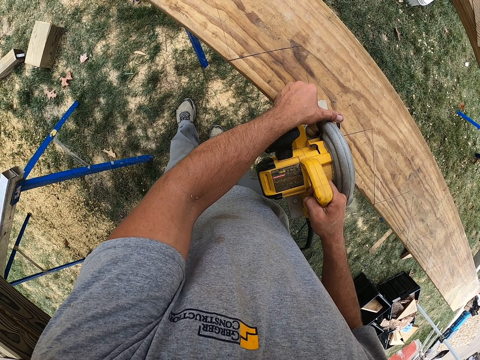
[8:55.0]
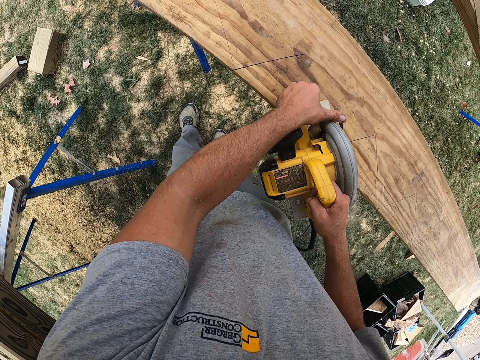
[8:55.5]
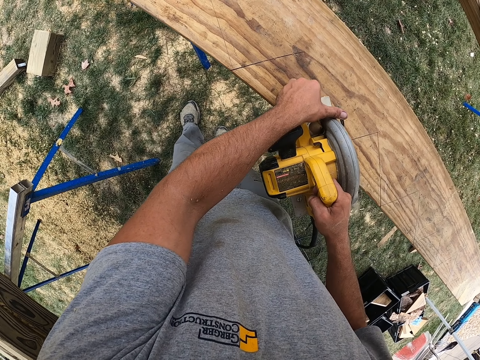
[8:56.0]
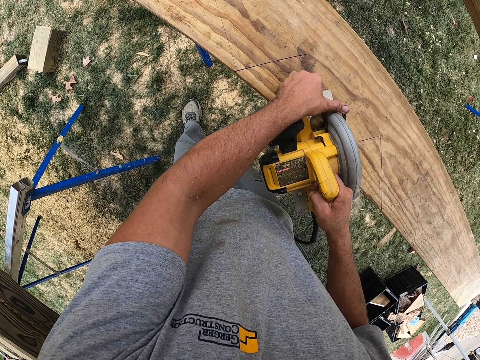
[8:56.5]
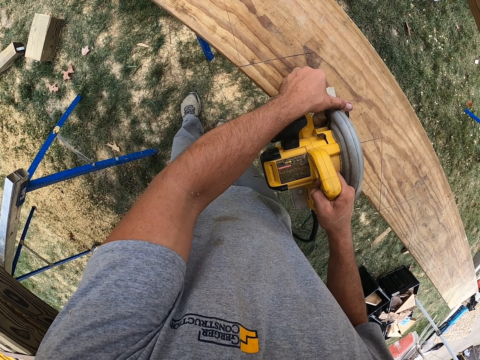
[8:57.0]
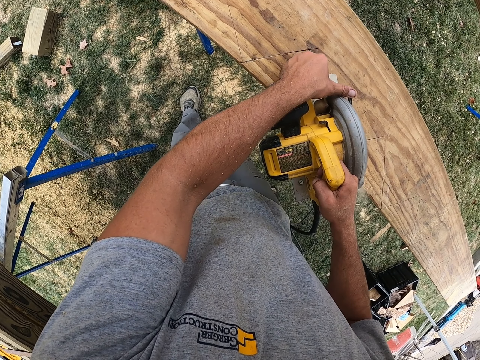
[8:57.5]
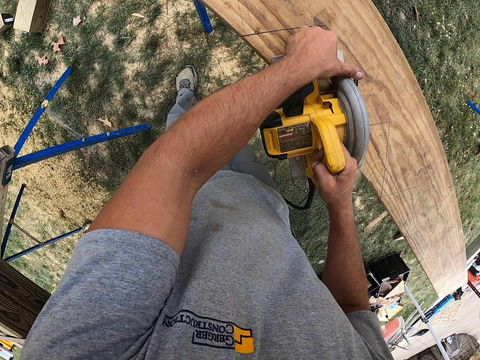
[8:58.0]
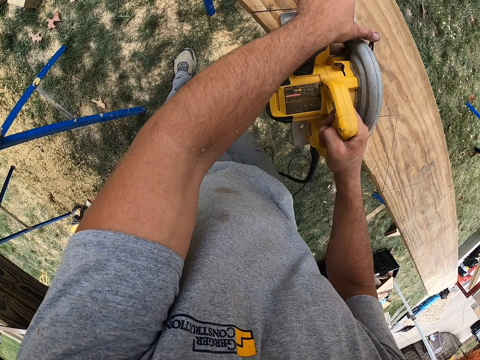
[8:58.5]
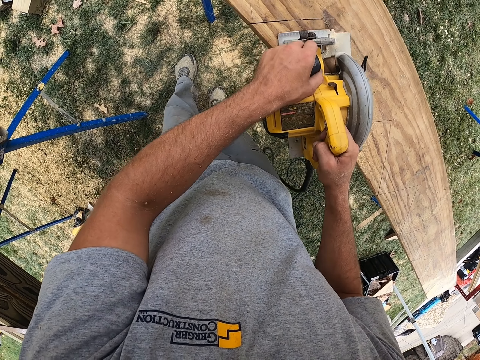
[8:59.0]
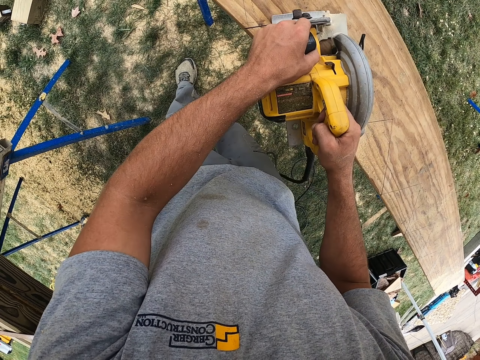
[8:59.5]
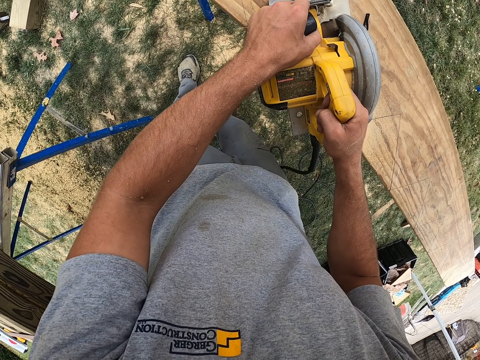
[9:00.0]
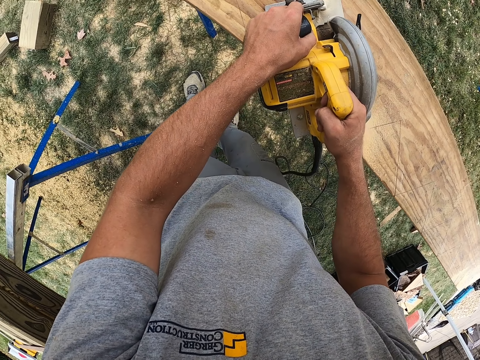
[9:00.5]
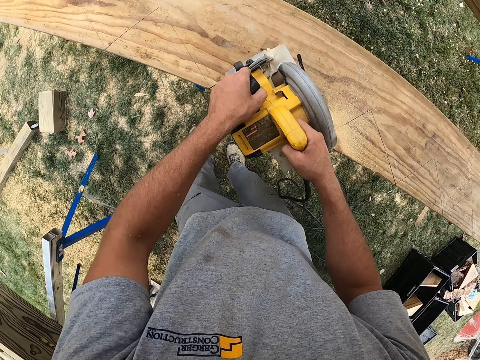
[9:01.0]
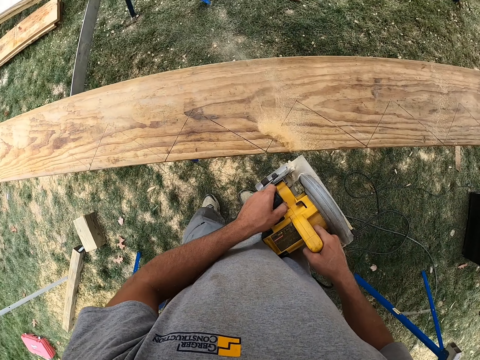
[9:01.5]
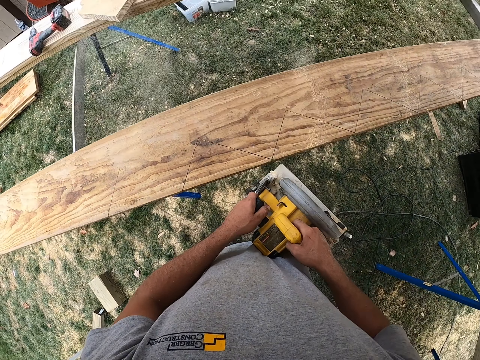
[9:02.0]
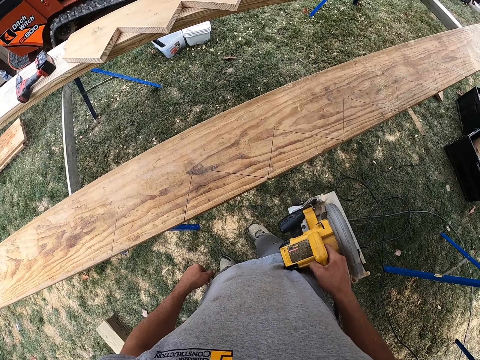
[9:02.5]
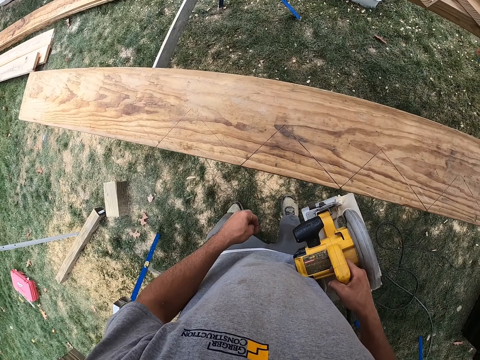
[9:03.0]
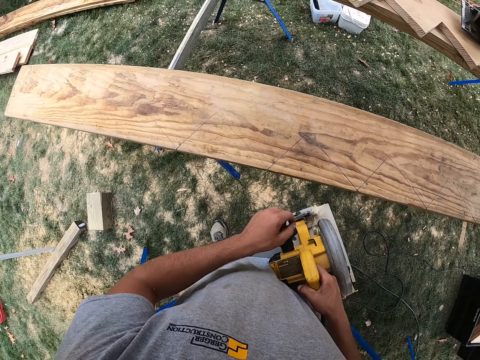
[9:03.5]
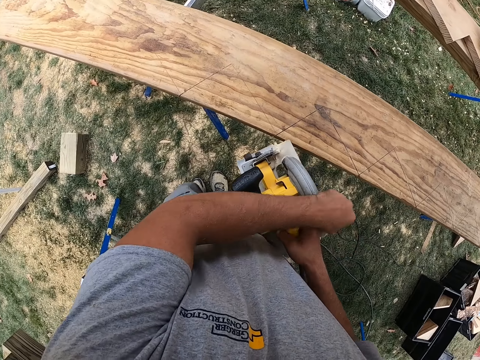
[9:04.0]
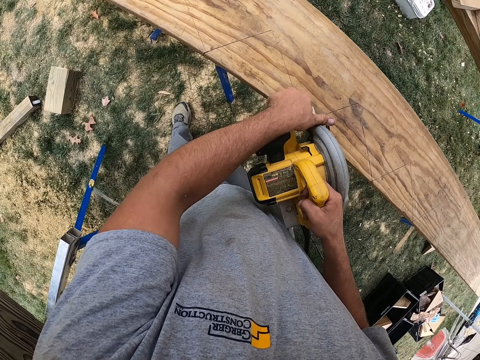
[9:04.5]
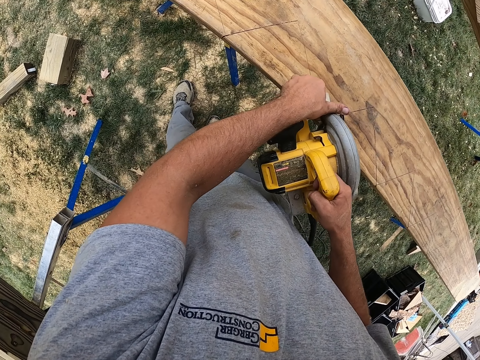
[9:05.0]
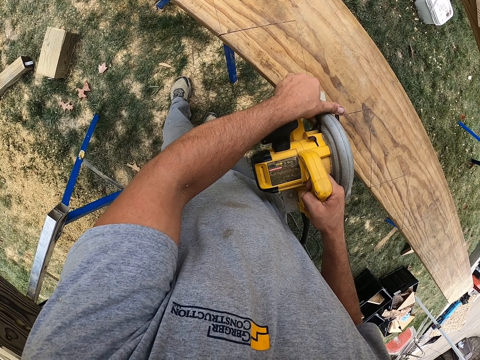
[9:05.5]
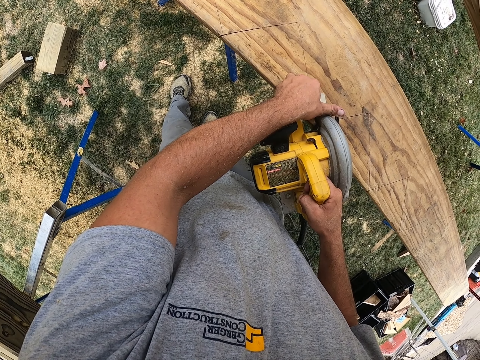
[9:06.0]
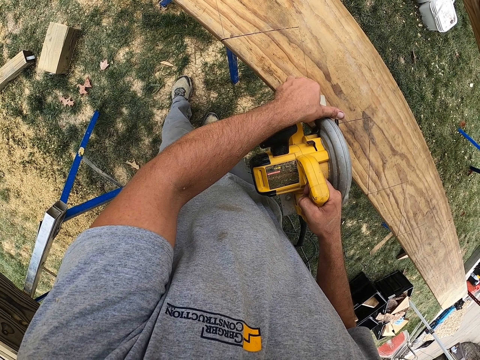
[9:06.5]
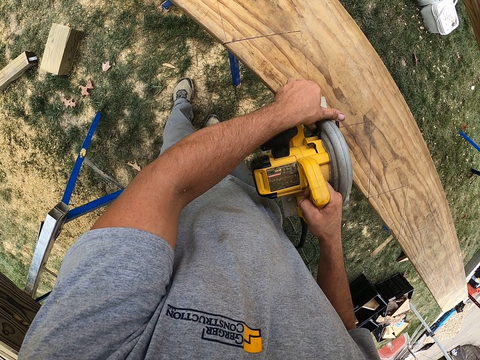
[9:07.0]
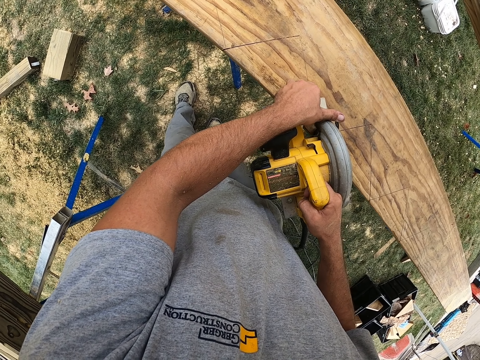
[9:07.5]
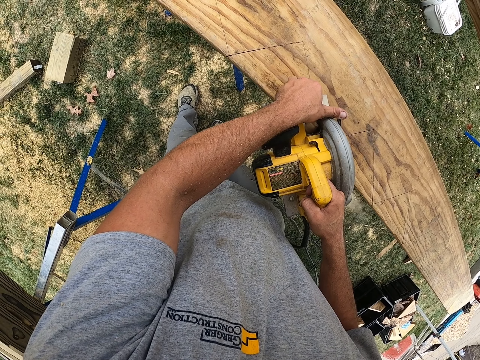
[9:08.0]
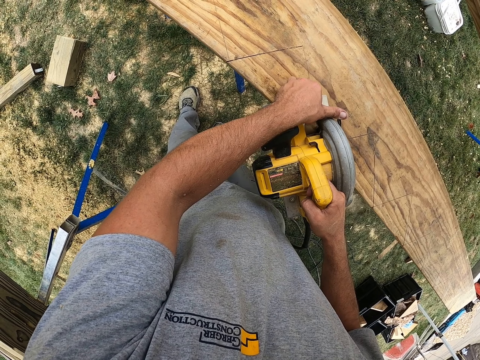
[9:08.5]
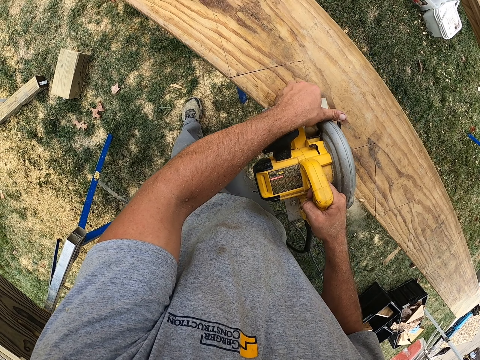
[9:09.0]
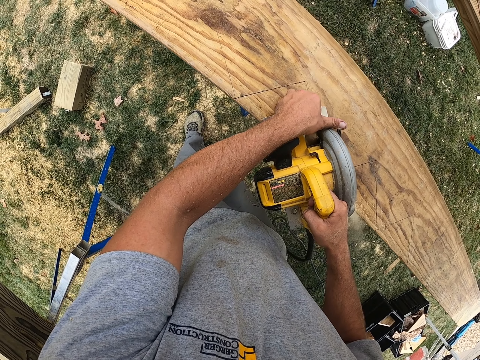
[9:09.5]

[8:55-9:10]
The camera wearer blows the sawdust with a cutting machine. They cut the wood with the cutting tool.

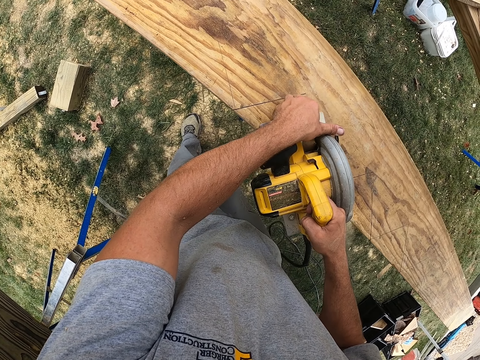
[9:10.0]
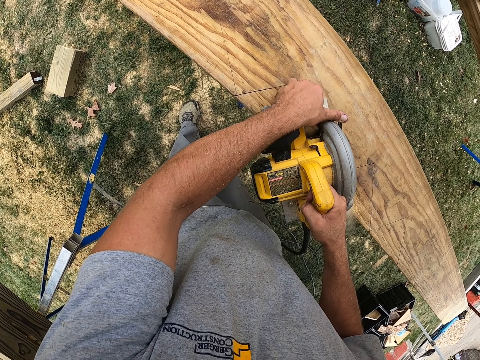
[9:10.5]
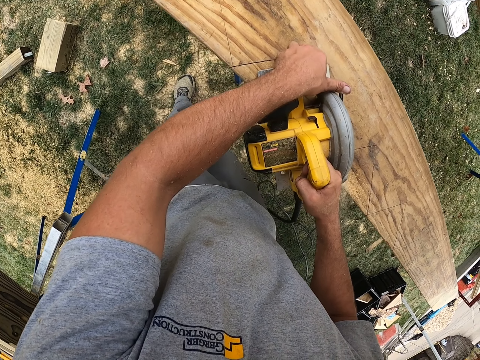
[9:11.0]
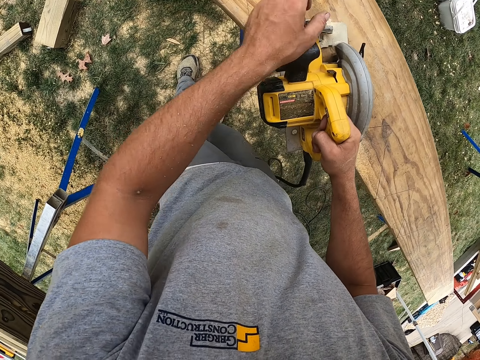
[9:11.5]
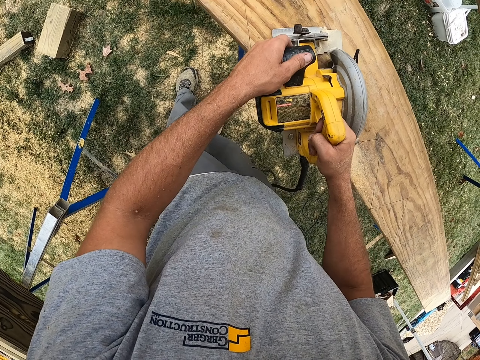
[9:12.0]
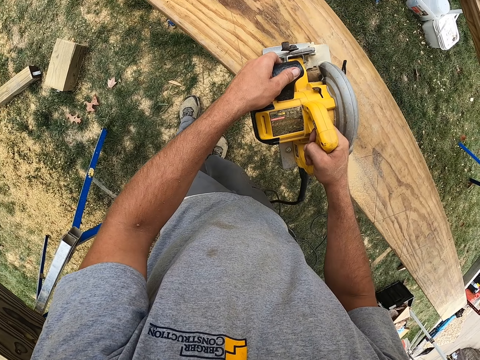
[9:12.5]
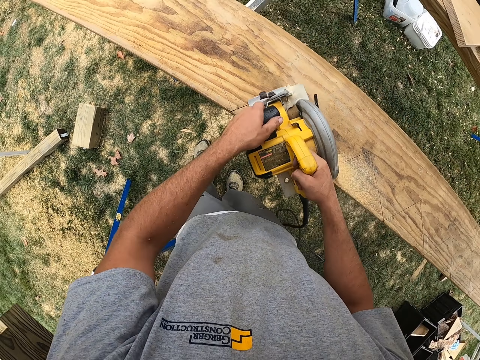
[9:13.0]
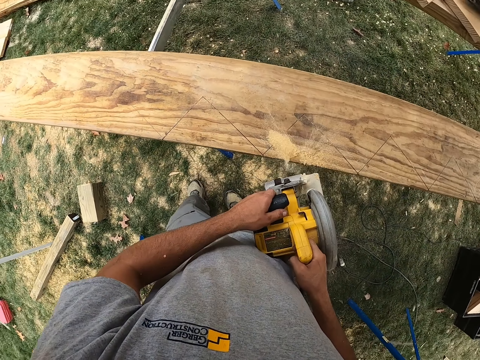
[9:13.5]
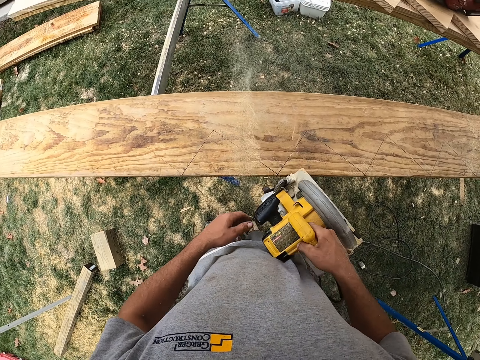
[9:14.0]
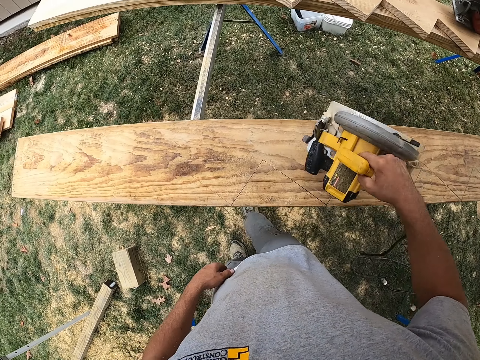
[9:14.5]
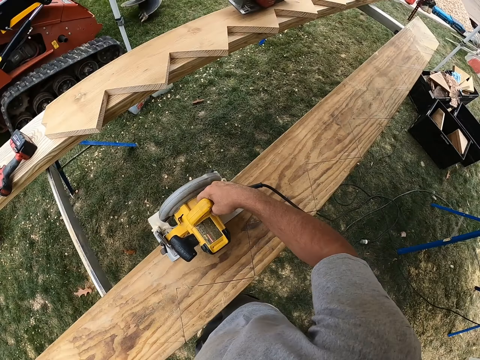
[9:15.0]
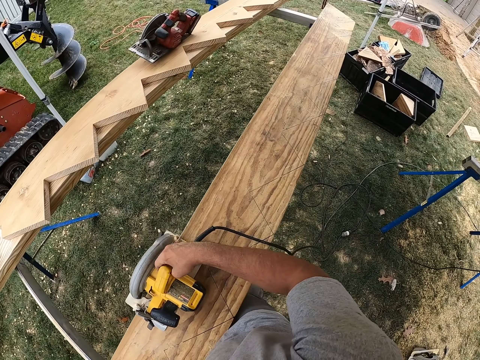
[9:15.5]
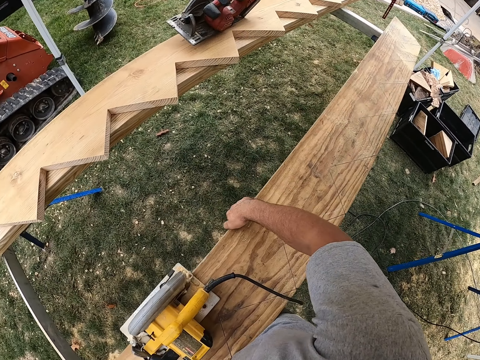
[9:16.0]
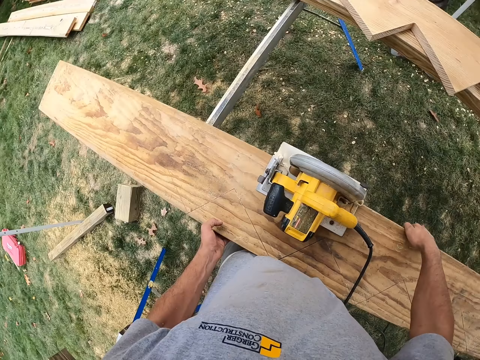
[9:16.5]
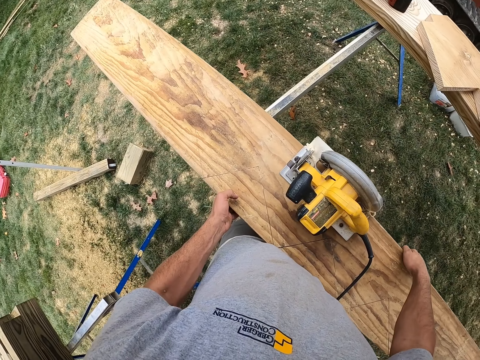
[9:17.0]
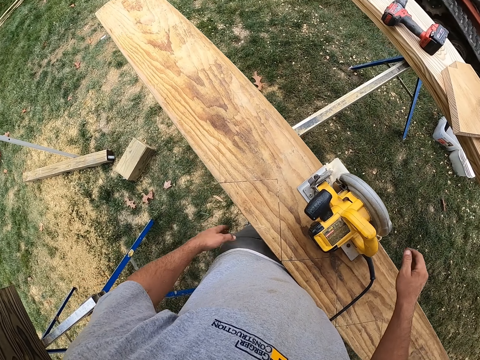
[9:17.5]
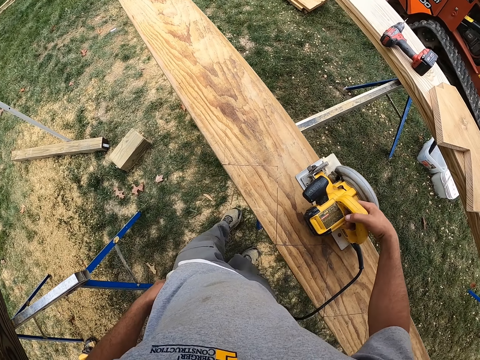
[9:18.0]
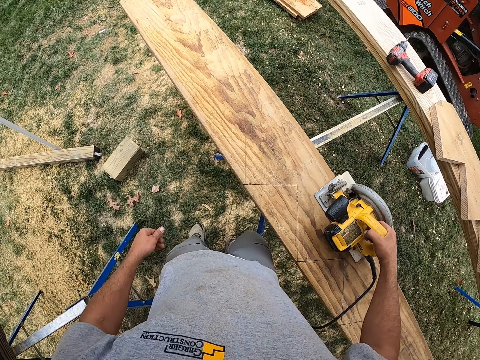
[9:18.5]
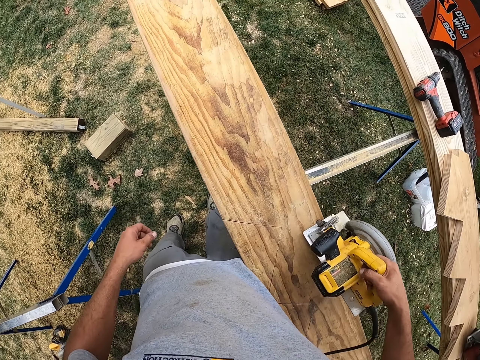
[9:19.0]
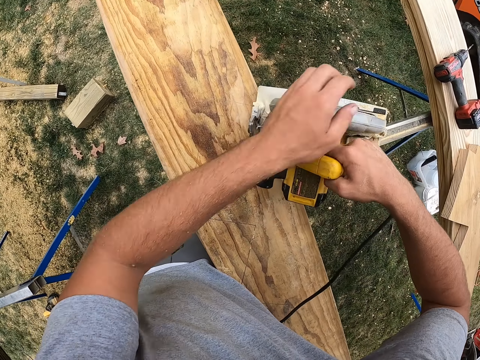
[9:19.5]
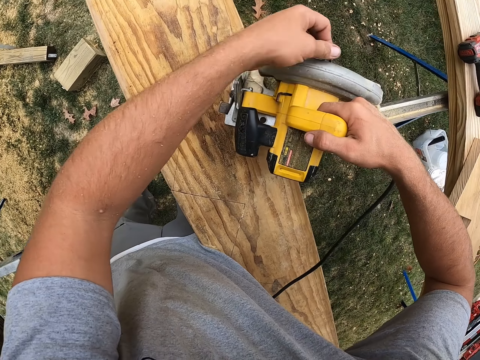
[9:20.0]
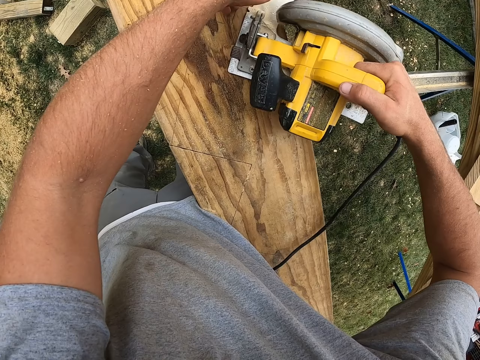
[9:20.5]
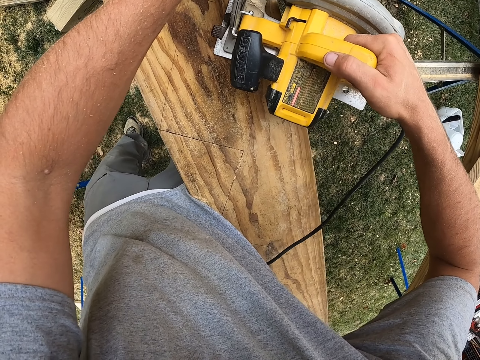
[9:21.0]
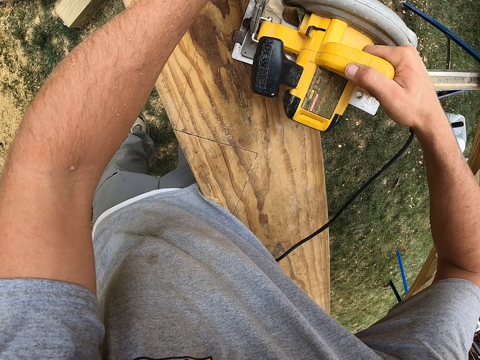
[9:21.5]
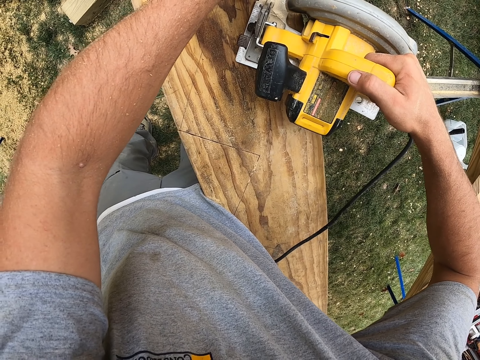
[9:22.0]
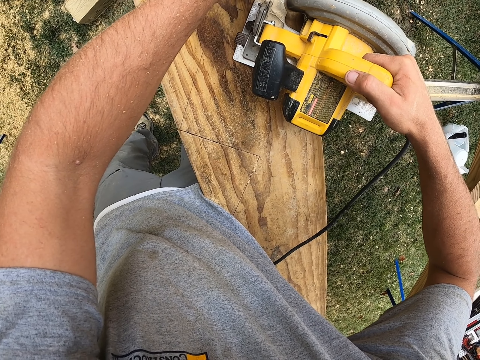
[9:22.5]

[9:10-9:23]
The camera wearer blows the sawdust with a cutting machine. They look around and touch the wood with the right hand. They look around and touch the wood with both hands. They hold the power saw with the right hand. They lift up the power saw with the right hand. They touch the power saw with the left hand. They adjust the power saw on the wood with both hands.
